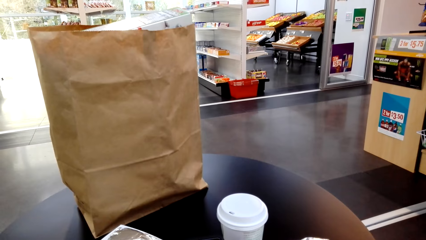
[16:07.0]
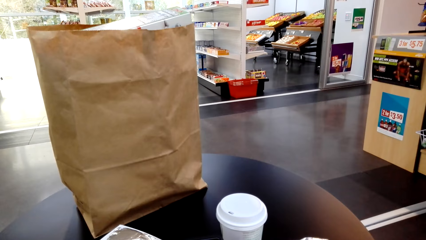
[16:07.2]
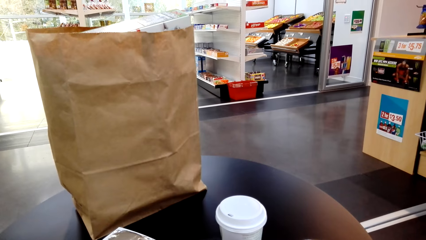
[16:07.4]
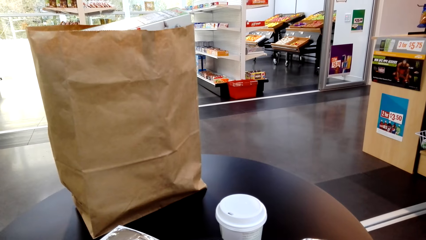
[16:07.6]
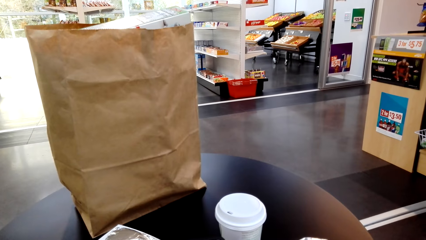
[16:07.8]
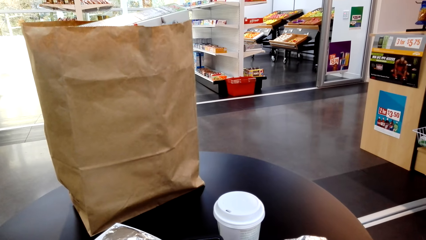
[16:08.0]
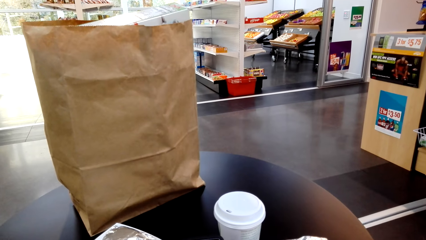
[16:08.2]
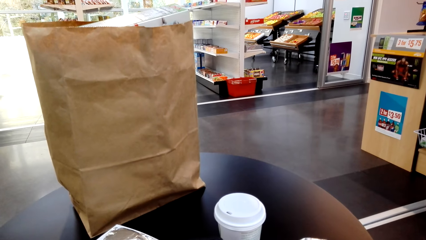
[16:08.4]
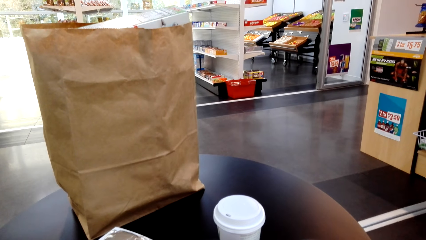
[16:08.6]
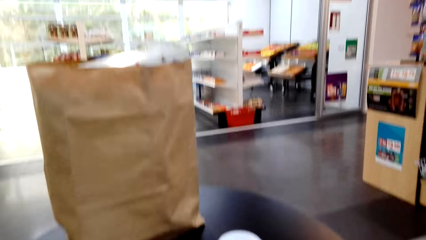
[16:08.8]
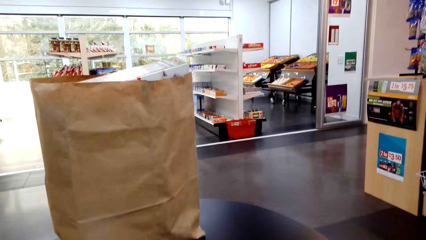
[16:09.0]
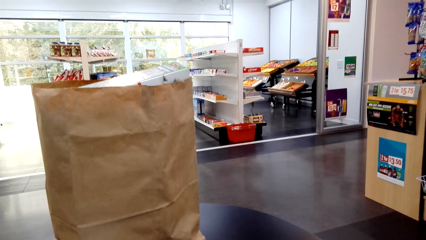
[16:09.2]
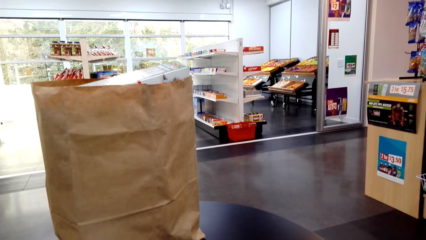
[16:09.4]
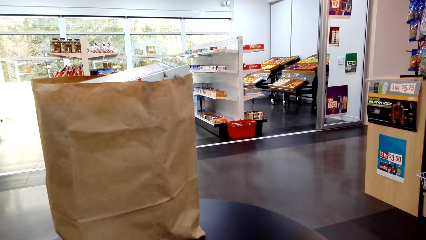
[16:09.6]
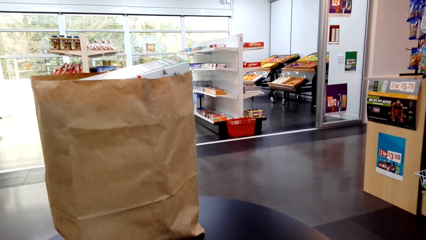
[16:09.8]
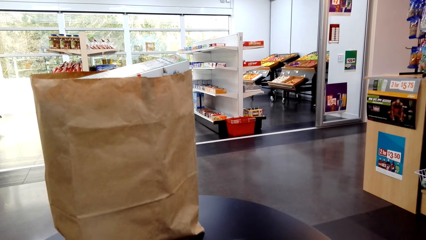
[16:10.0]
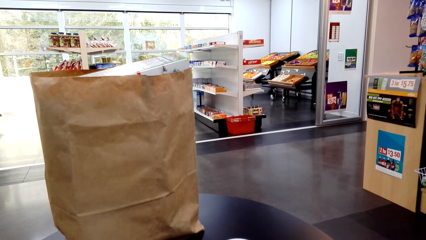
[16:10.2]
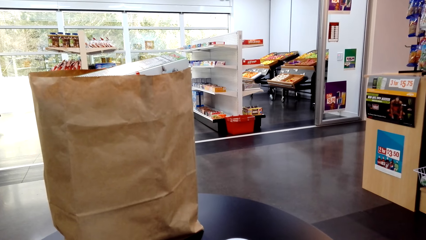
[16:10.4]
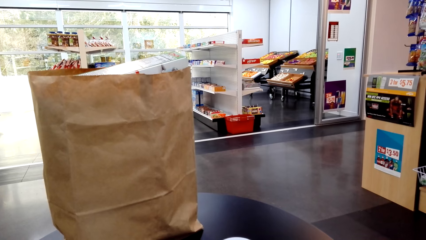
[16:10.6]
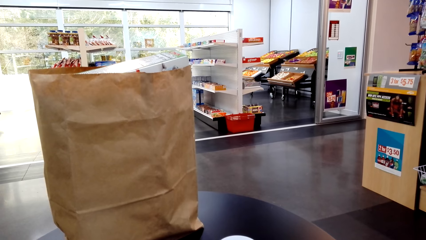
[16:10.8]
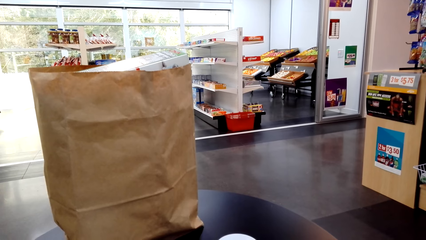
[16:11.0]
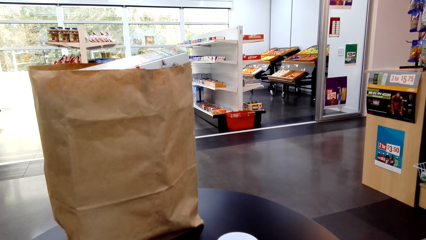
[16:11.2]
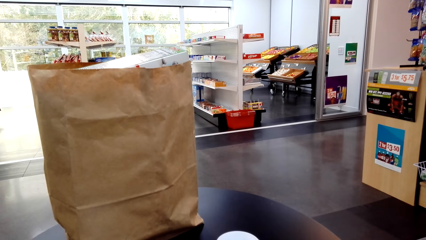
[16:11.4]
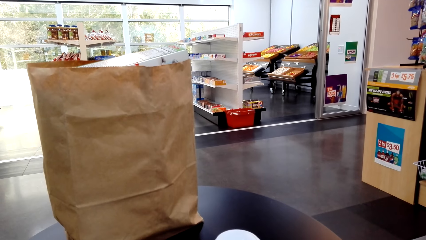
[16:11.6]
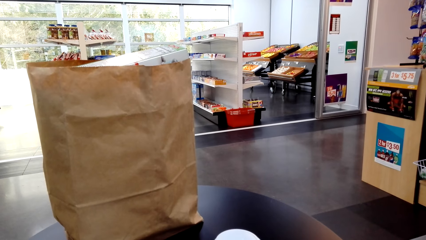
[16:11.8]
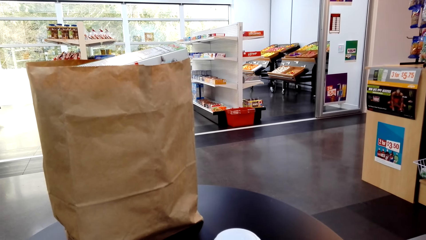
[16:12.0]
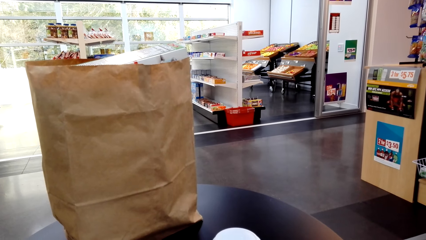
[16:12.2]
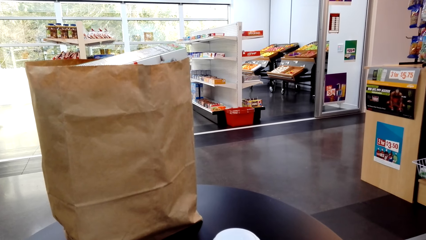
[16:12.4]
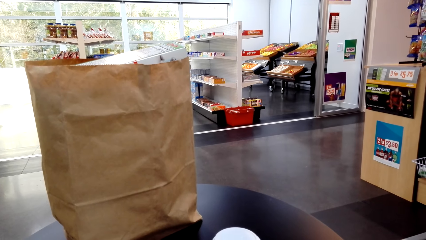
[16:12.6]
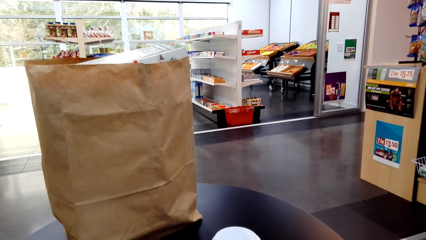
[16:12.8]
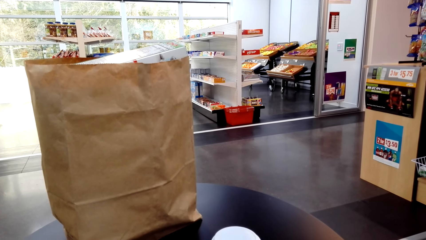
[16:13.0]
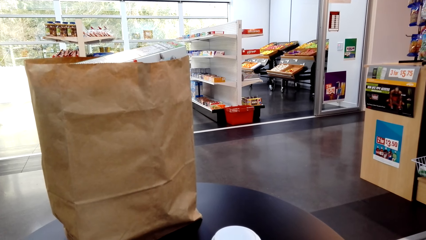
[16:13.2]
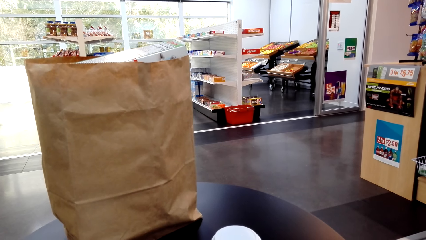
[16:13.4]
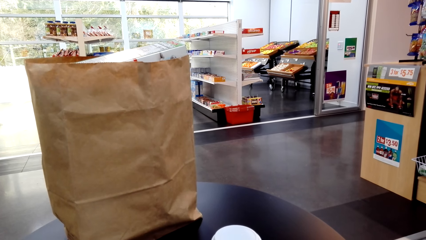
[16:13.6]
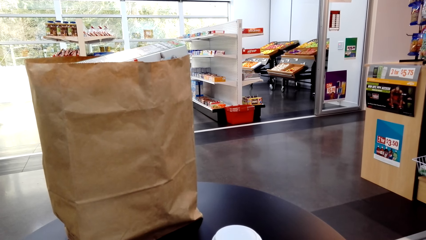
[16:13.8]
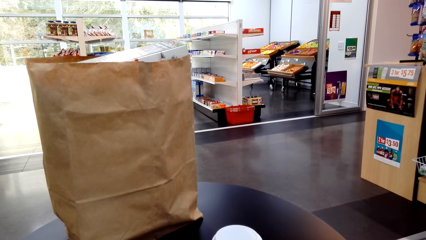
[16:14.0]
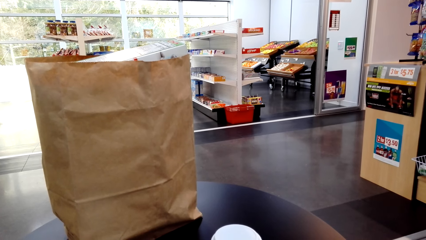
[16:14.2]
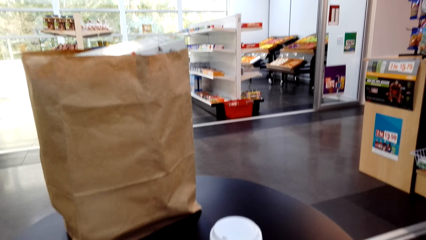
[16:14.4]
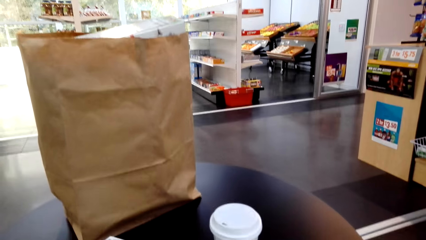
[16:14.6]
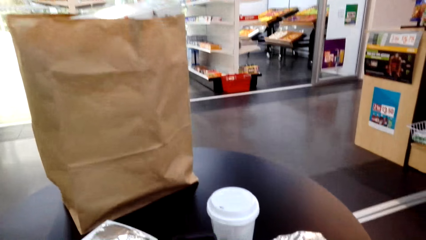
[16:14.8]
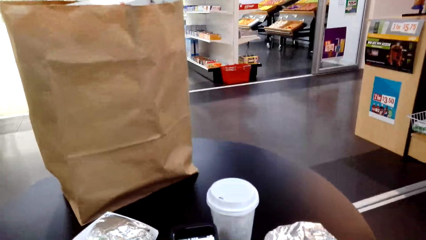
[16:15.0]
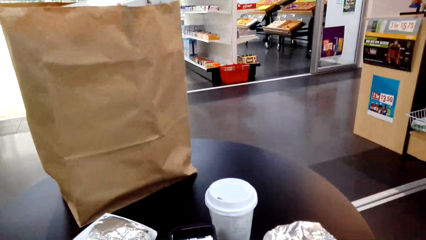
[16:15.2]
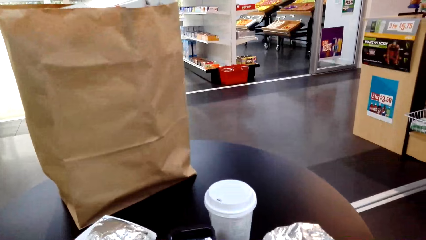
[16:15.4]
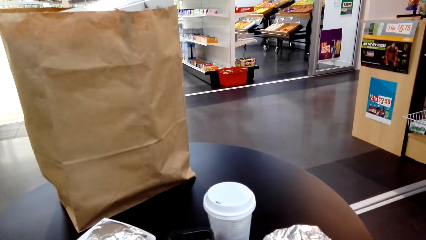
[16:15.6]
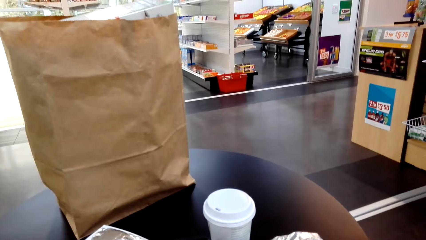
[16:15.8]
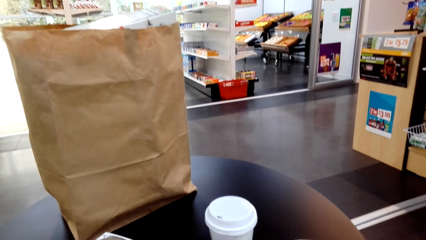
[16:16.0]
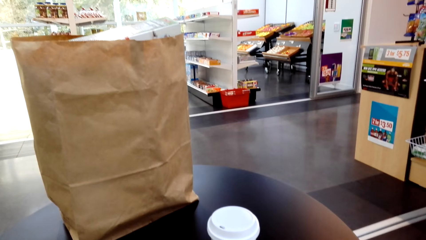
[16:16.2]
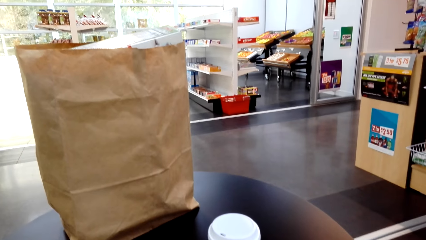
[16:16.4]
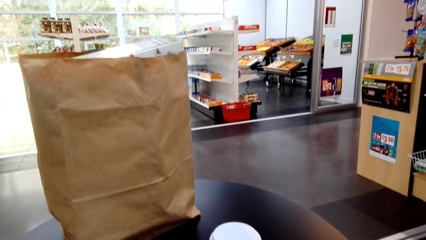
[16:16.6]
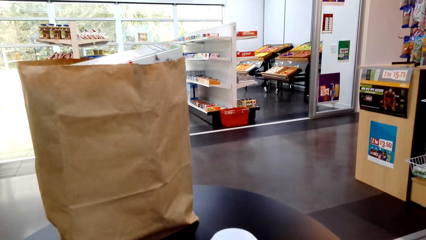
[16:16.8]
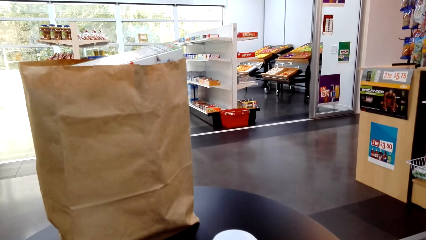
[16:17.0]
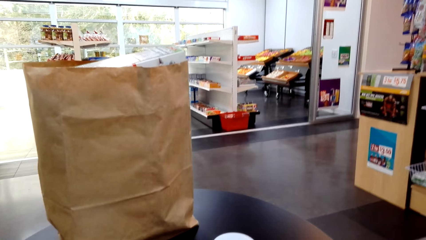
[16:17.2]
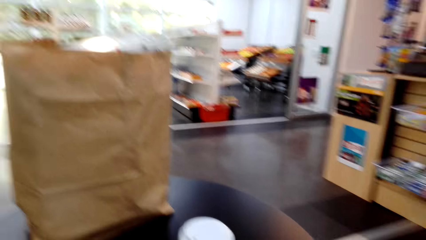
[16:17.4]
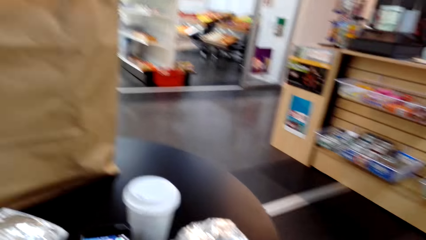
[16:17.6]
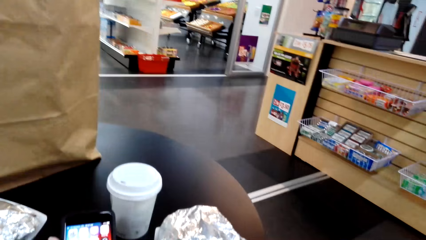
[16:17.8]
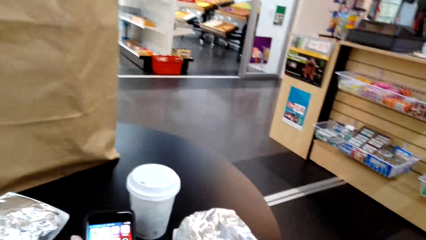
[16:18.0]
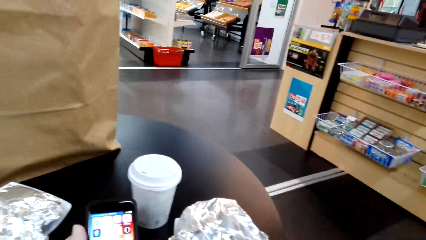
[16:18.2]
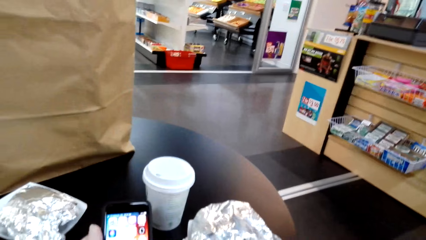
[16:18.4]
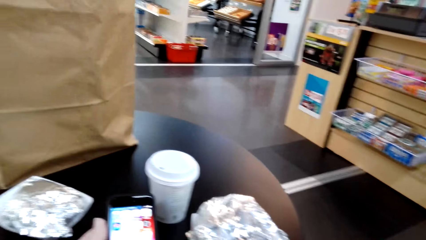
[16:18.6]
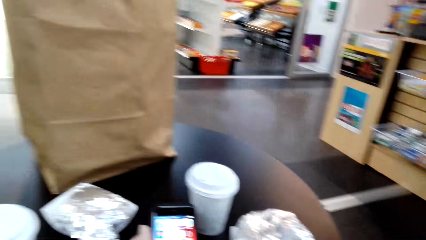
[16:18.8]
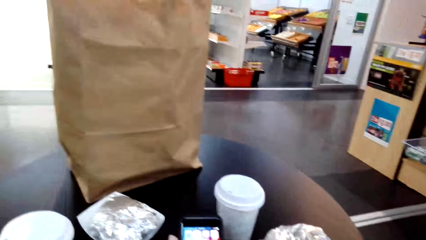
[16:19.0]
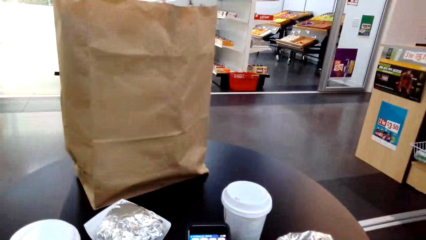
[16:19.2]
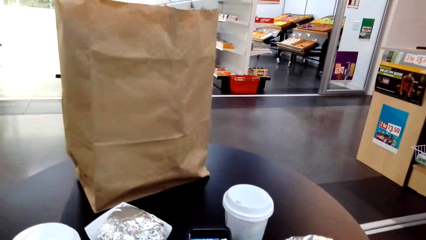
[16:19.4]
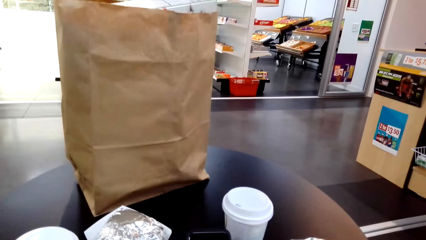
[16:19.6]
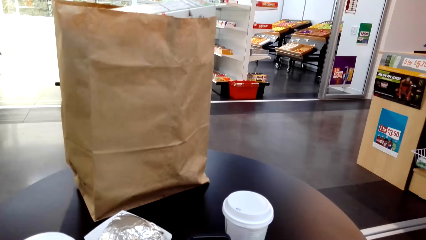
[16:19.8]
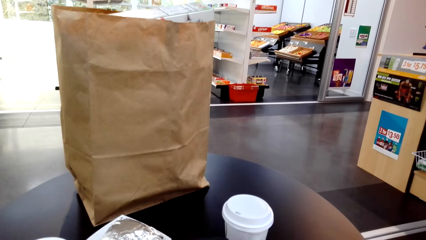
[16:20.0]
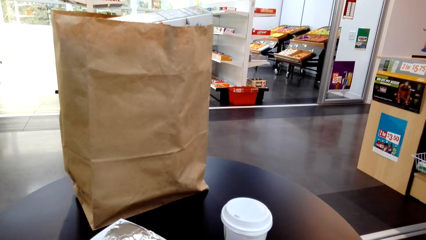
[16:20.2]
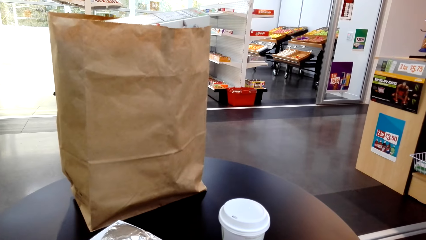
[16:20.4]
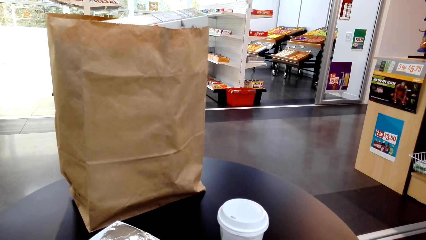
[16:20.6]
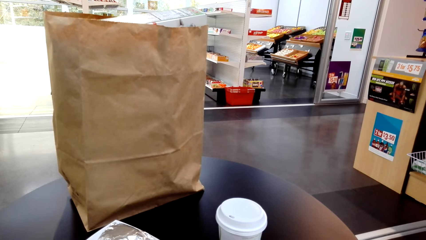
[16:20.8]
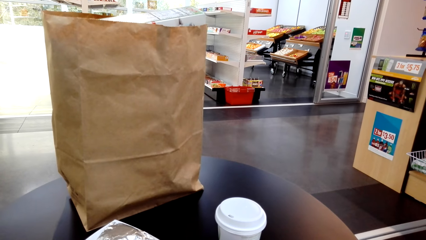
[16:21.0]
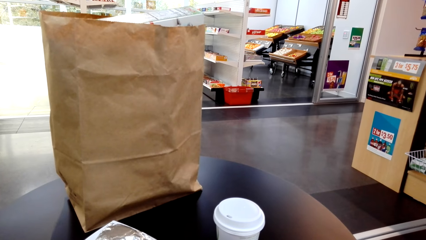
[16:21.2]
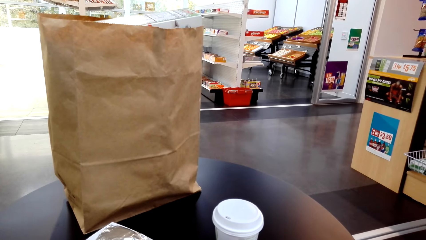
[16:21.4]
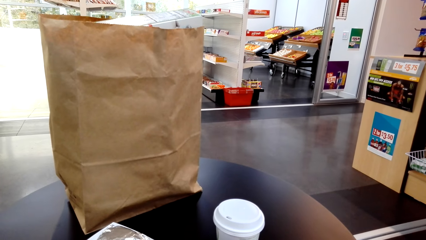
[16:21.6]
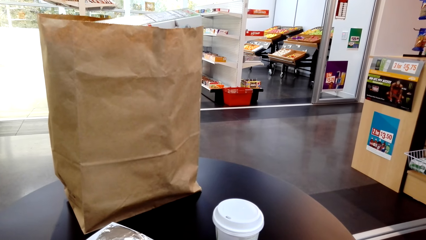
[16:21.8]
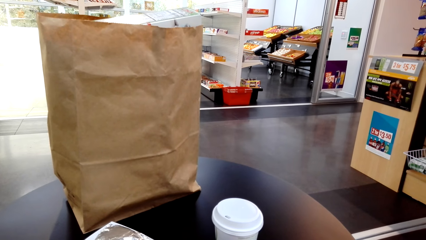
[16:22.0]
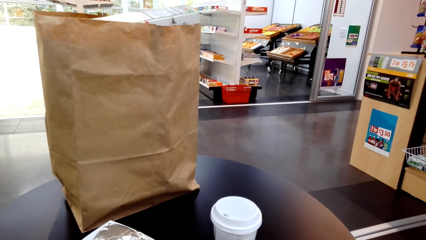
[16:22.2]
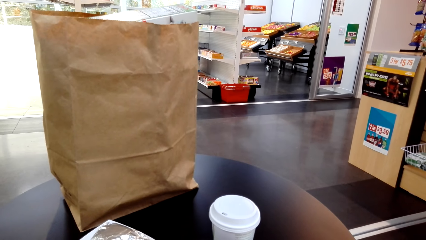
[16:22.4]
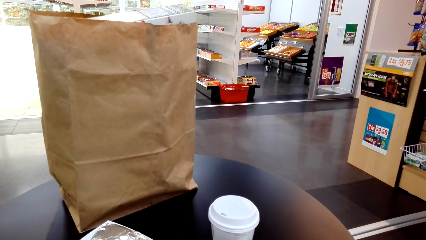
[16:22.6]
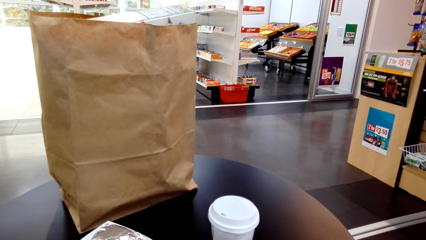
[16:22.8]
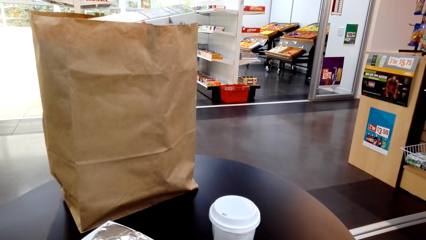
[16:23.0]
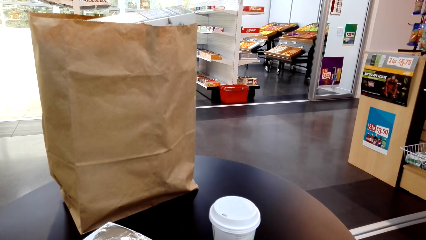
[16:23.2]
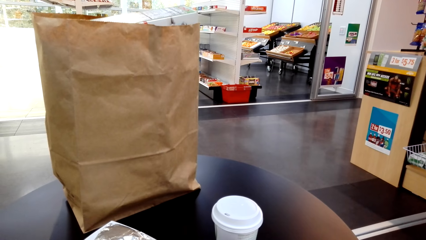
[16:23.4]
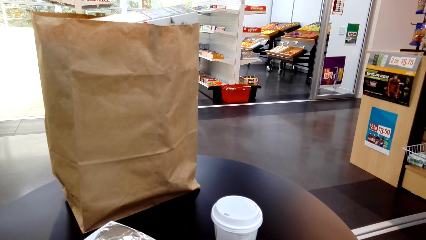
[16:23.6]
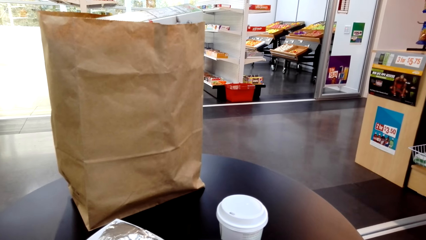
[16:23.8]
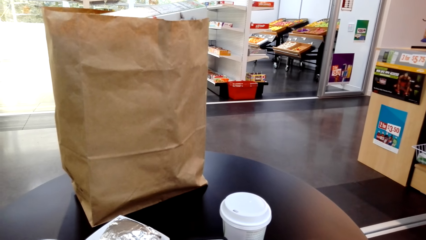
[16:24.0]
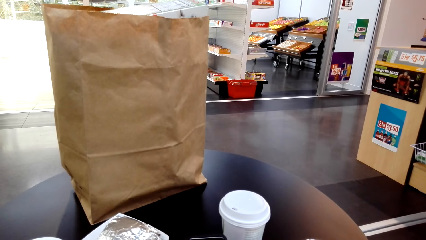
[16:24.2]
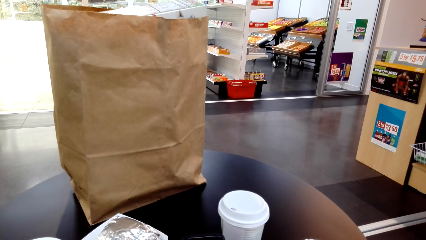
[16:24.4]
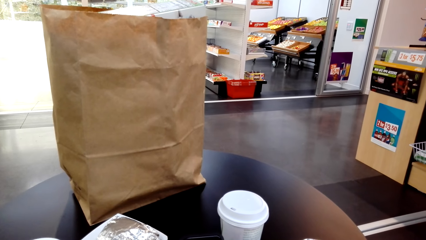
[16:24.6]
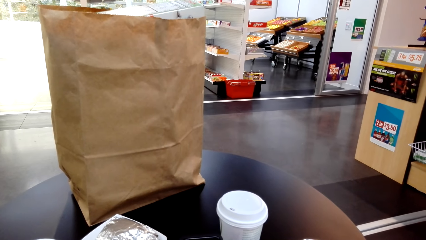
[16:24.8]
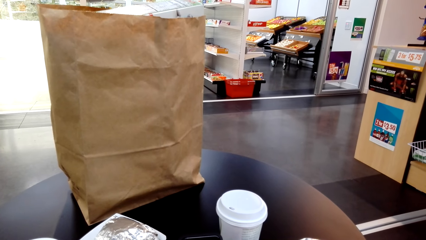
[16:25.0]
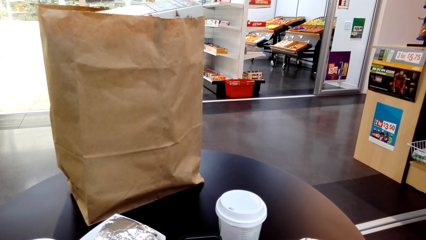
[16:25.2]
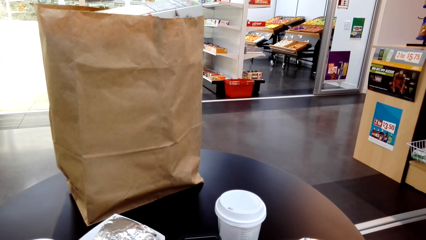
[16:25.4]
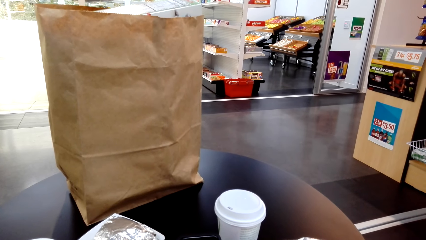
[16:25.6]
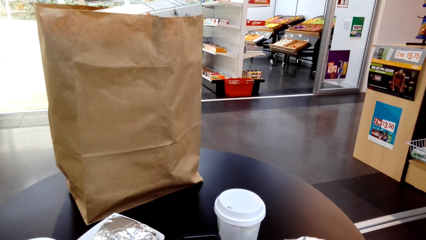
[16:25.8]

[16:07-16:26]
The camera wearer looks around. They operate the phone.
